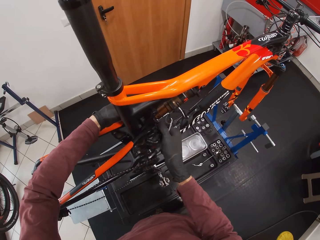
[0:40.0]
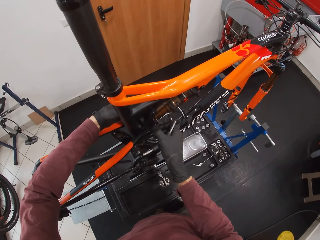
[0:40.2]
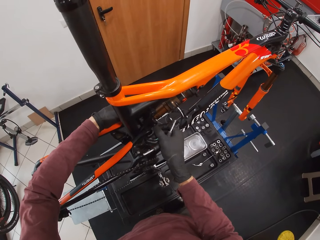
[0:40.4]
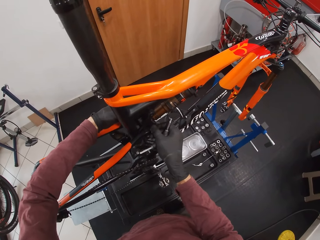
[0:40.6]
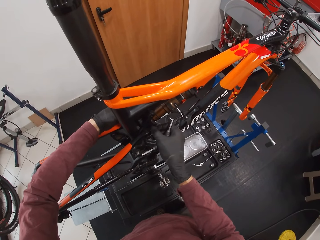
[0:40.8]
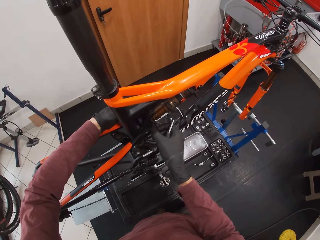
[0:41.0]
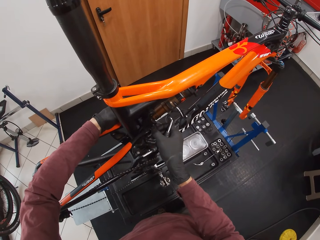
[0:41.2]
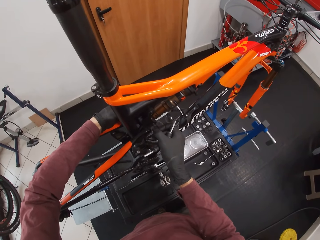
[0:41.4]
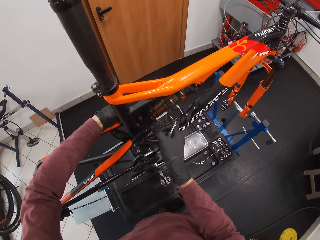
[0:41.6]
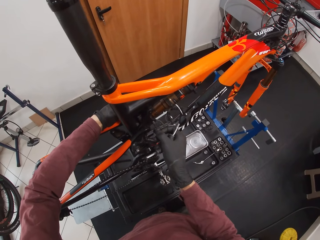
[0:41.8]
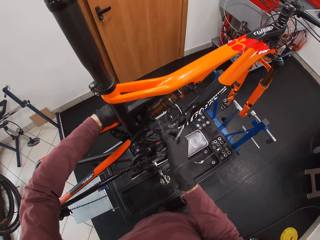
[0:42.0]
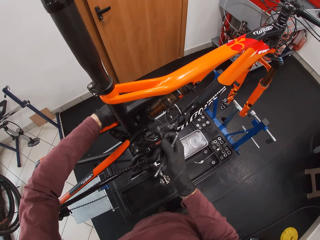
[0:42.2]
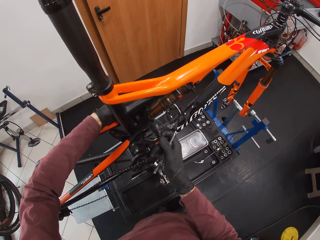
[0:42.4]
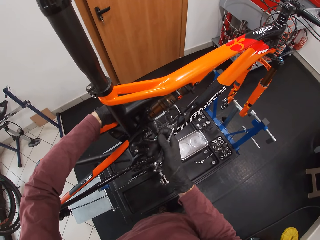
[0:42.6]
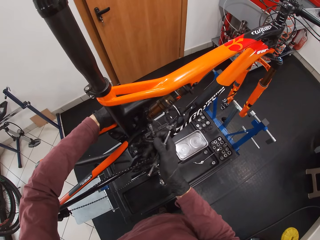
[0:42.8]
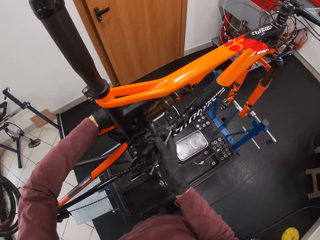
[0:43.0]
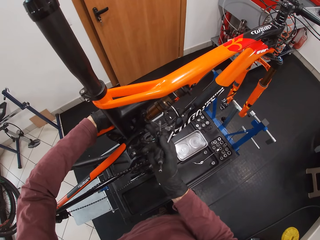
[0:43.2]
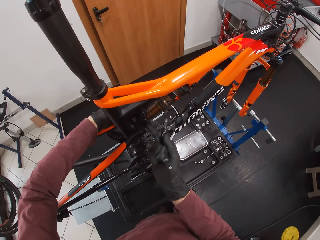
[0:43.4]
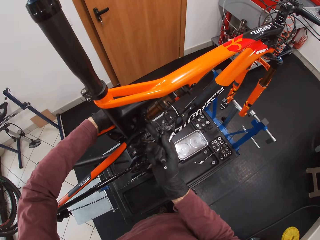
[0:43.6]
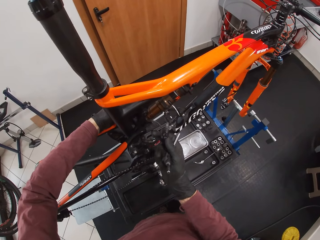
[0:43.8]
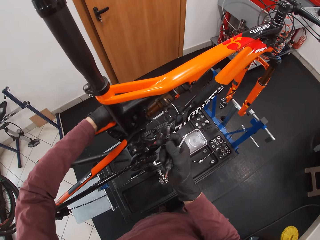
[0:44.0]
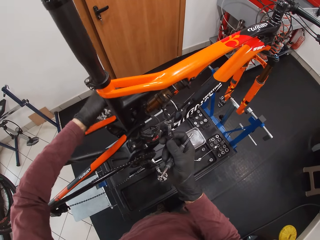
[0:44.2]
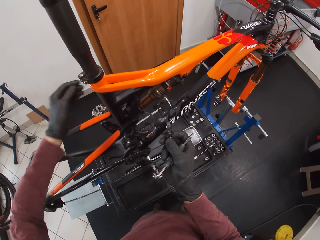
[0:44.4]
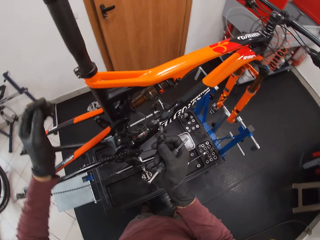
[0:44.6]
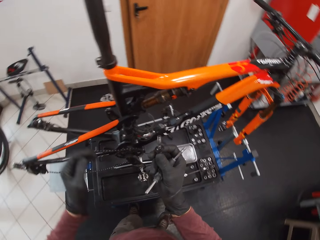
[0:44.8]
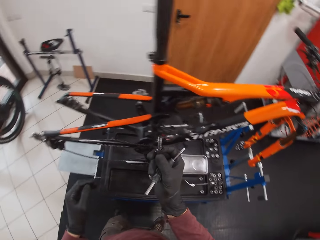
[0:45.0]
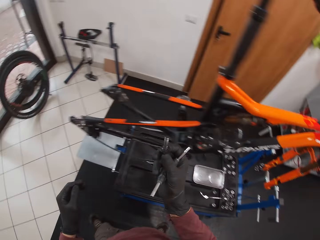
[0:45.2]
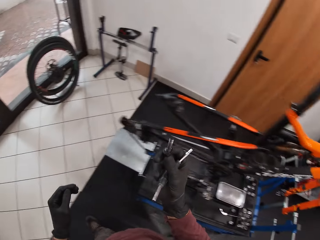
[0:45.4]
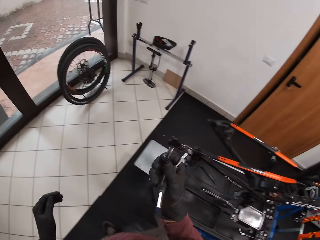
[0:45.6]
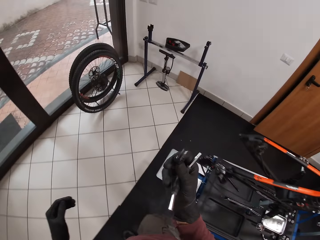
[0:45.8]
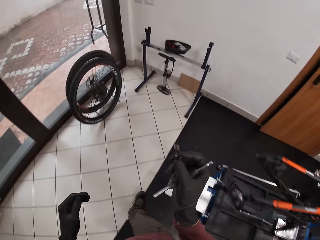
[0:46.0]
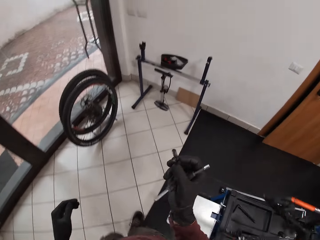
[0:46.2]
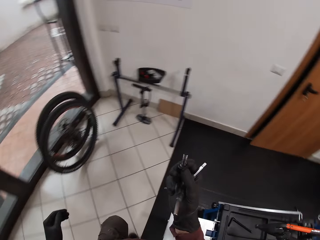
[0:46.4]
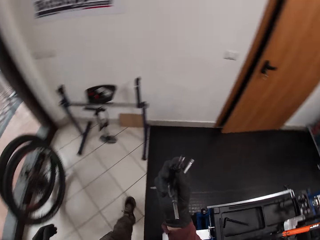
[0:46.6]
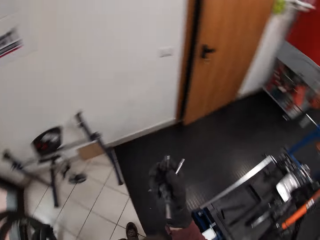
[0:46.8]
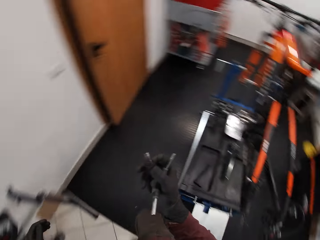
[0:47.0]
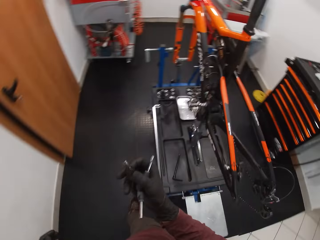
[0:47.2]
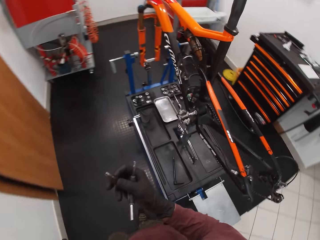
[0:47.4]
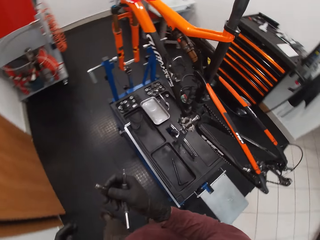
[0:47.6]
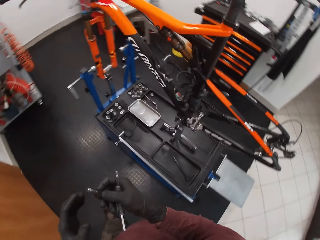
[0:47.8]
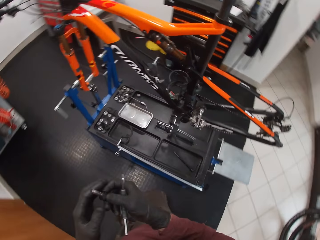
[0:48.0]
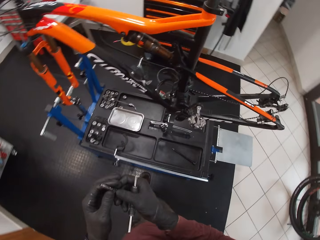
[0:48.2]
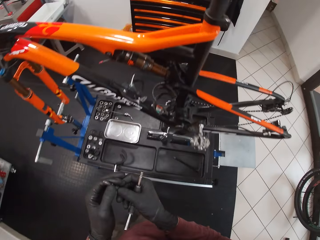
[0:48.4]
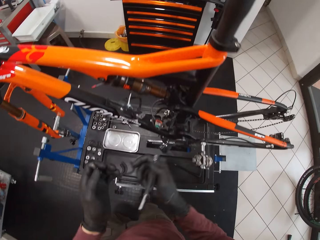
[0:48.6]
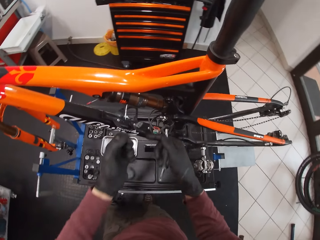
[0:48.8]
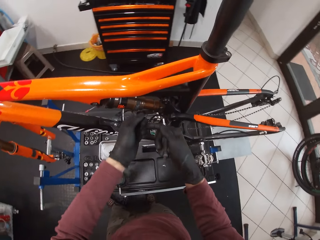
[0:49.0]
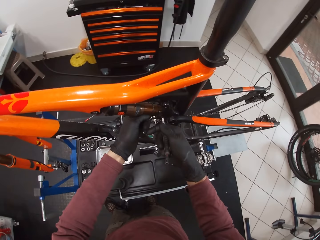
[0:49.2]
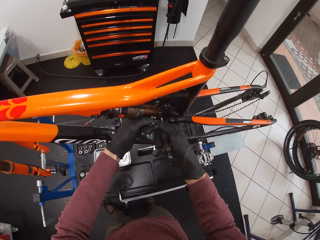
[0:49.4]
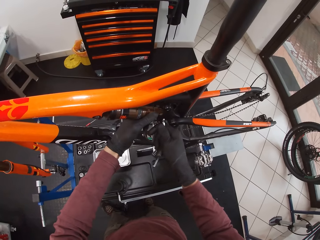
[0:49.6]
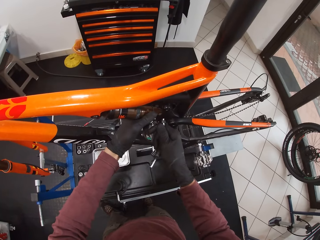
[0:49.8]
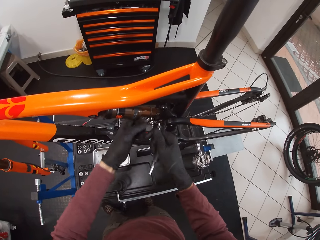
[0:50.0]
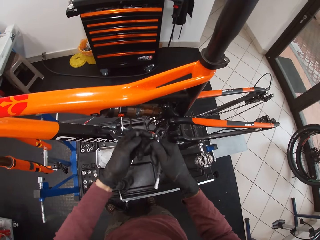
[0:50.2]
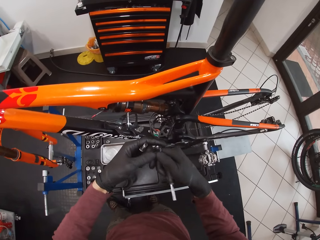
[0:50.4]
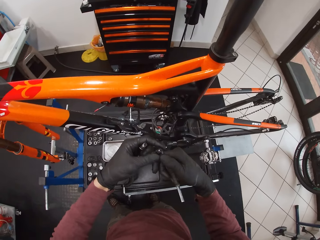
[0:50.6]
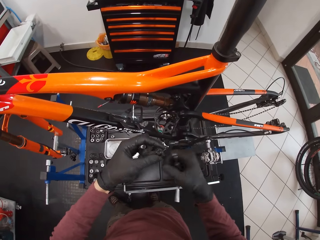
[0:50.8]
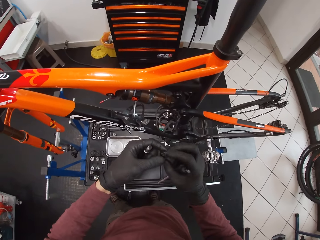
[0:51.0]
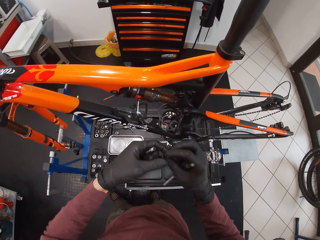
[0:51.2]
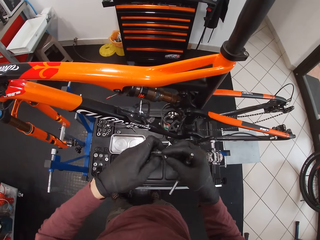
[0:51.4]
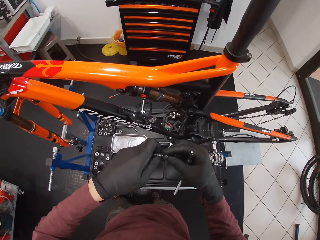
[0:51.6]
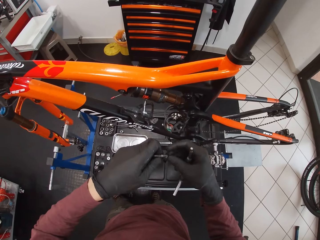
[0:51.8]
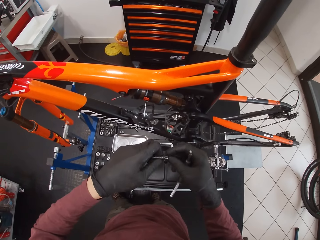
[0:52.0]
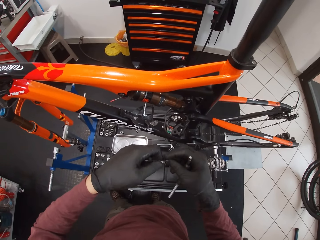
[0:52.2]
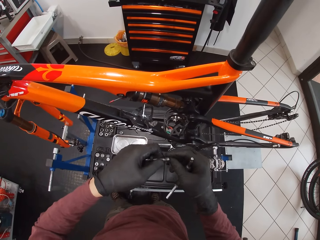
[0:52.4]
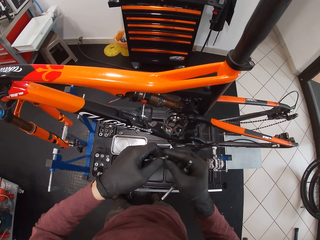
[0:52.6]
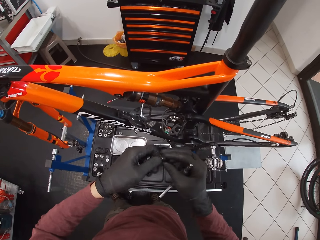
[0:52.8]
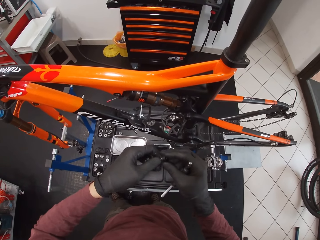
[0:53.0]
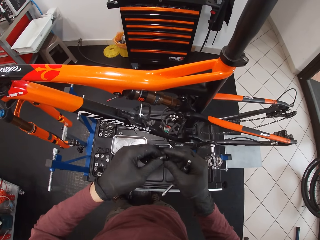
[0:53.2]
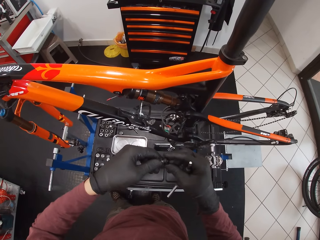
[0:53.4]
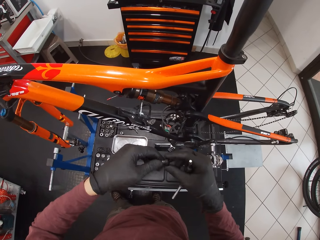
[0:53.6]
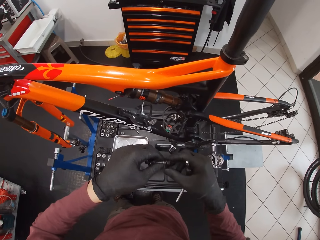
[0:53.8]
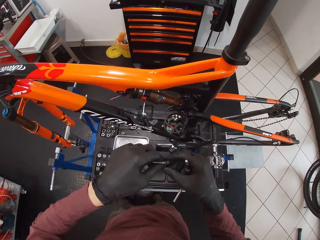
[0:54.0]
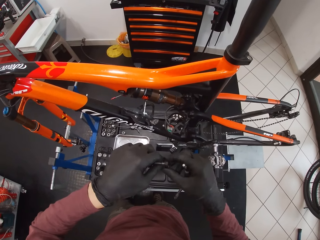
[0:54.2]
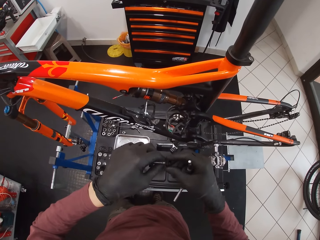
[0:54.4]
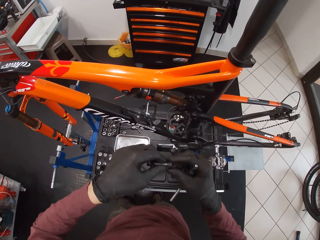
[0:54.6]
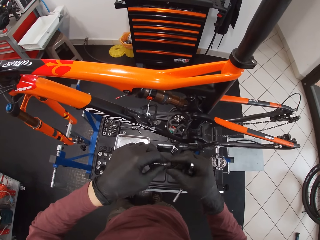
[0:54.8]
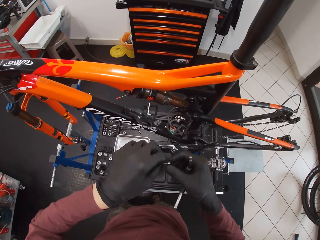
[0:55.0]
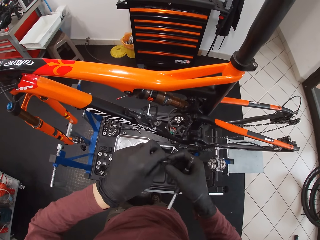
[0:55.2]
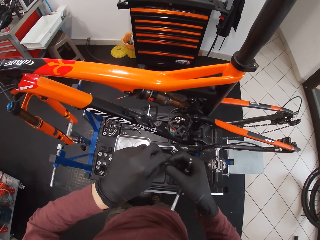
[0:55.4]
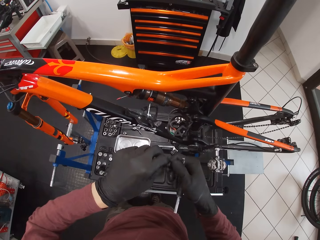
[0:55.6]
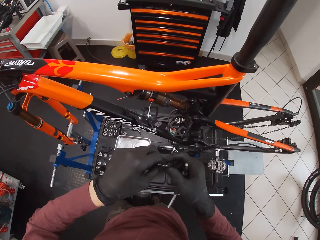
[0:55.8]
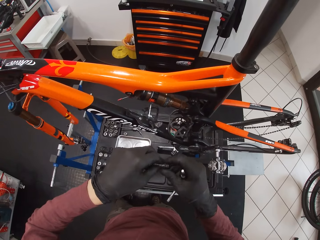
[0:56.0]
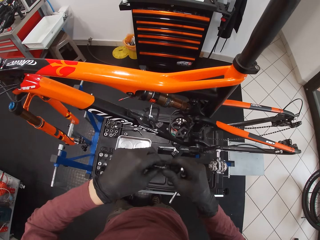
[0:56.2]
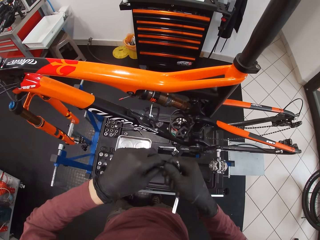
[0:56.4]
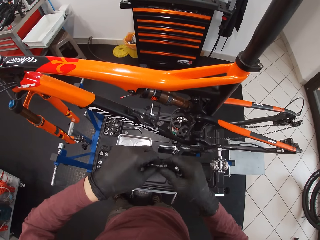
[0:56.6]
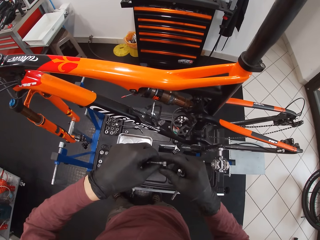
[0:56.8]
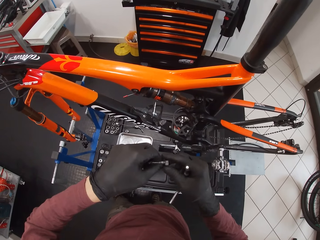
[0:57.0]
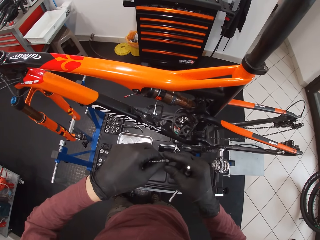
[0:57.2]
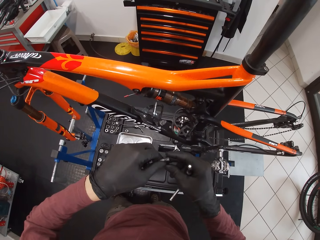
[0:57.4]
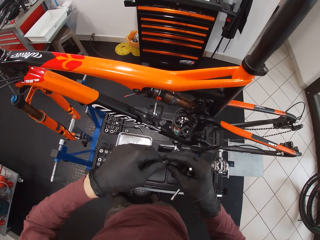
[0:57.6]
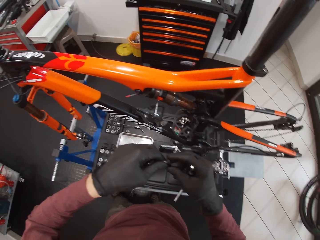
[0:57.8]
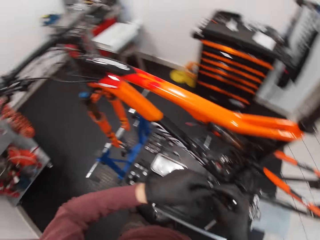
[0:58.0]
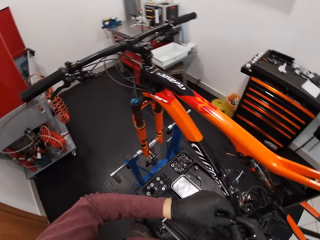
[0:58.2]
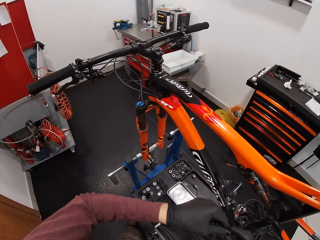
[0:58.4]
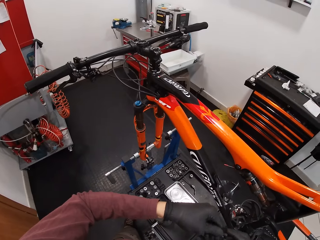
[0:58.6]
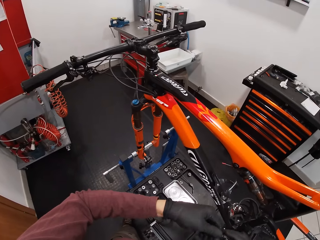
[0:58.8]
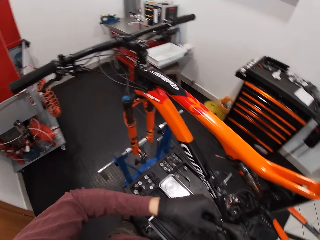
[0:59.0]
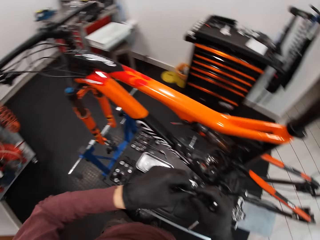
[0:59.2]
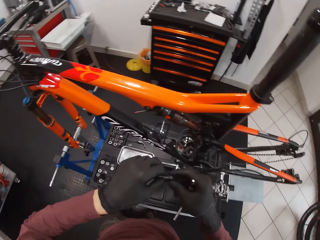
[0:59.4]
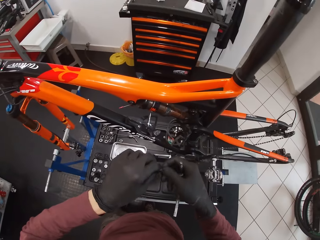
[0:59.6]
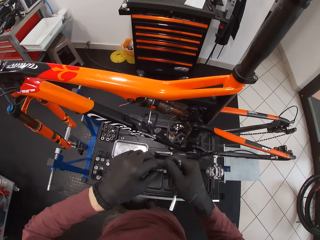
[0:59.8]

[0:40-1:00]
The camera wearer pulls out the bolt from the bicycle with his right hand. He touches a threaded insert on the bicycle with his right hand. He walks. He passes the bolt in his right hand to his left hand. He grabs a fox float on the bicycle with his left hand. He removes a nut from the threaded insert with the 3-way hex wrench in his right hand. He removes the nut from the 3-way hex wrench with his left hand. He passes the nut in his left hand to his right hand. He screws the nut in his right hand into the bolt in his left hand with his right hand. He looks around.

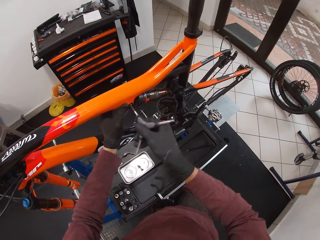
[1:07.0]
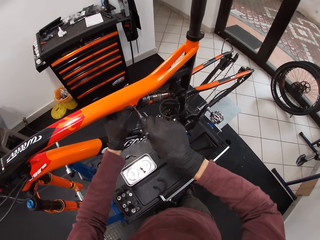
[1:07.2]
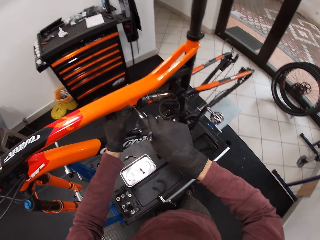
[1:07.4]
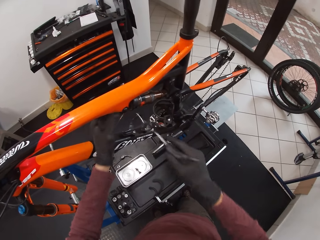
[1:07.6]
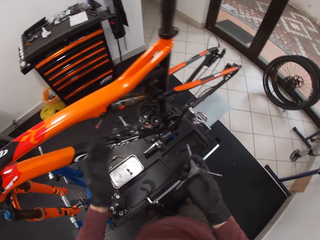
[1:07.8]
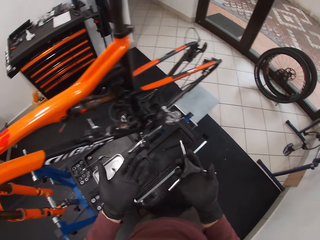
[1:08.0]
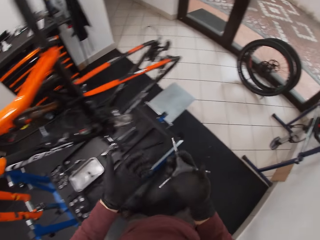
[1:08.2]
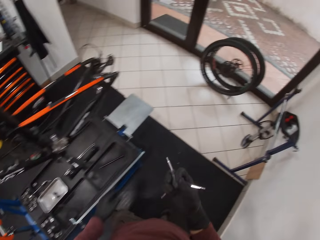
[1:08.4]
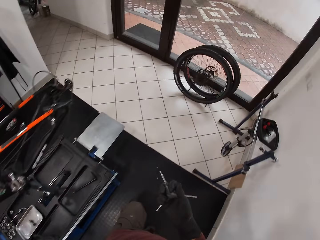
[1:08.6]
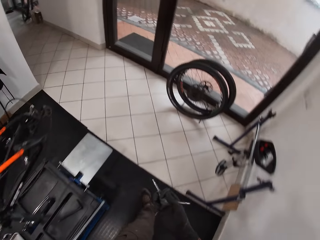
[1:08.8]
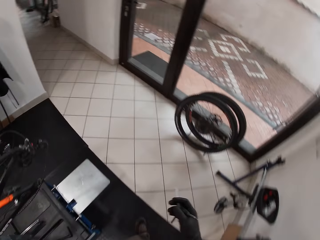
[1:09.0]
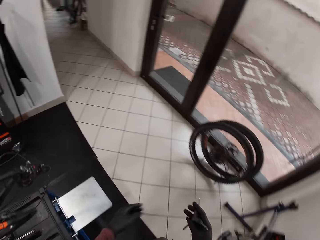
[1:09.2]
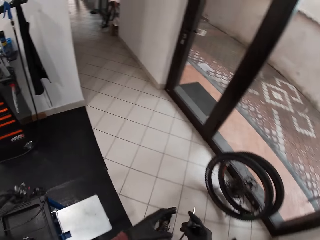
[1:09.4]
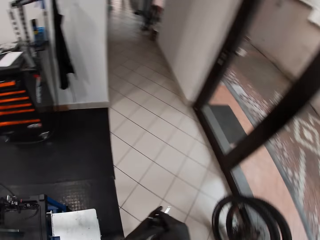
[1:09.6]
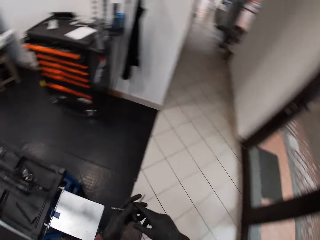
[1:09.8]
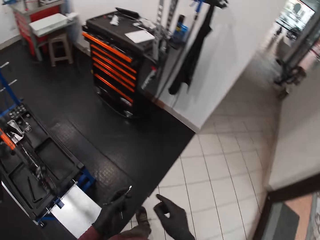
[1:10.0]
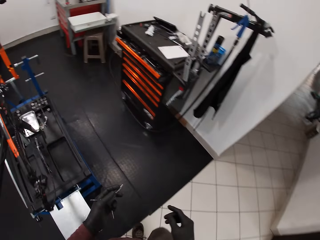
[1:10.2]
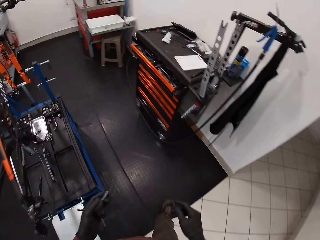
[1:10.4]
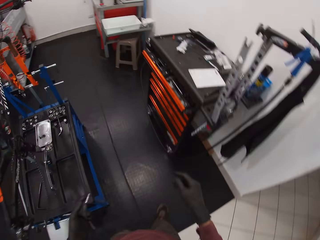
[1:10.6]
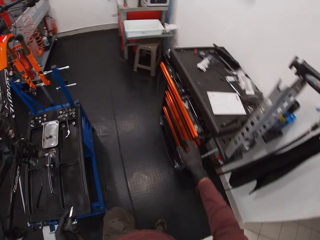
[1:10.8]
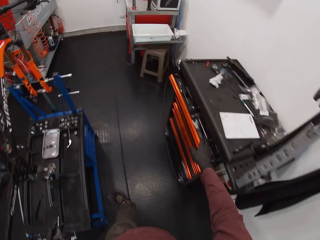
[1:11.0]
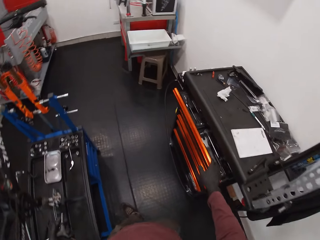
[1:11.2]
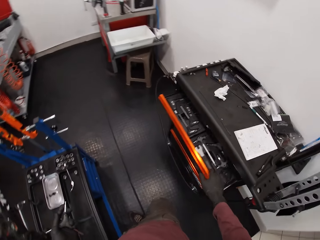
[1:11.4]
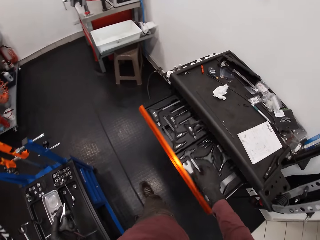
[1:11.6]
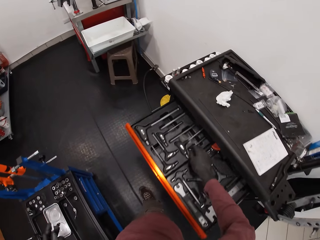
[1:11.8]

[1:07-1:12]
The camera wearer walks. He passes the 3-way hex wrench in his right hand to his left hand. He opens the tool drawer with his right hand.
